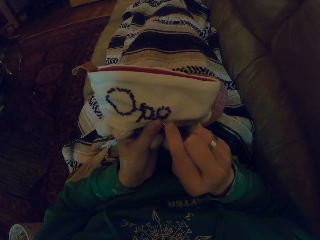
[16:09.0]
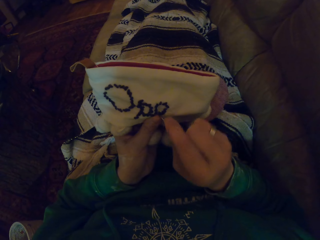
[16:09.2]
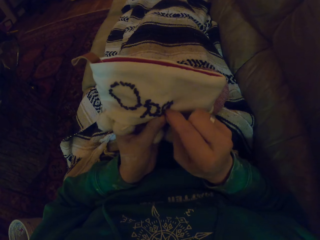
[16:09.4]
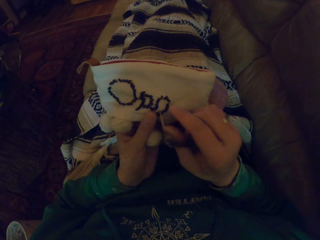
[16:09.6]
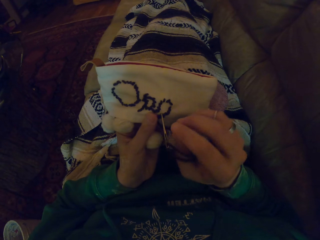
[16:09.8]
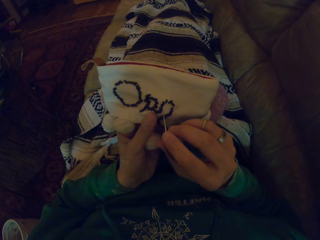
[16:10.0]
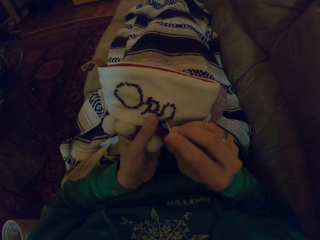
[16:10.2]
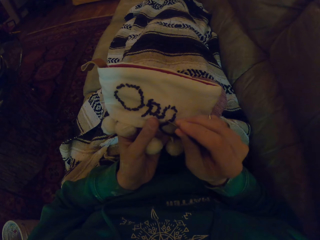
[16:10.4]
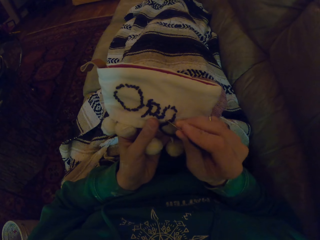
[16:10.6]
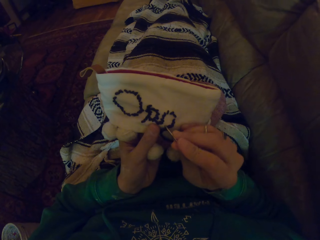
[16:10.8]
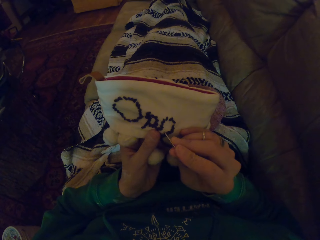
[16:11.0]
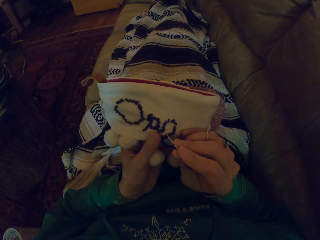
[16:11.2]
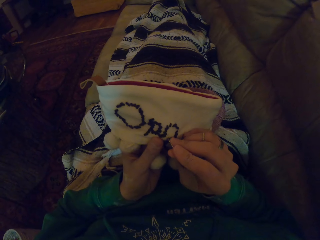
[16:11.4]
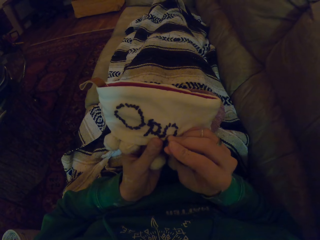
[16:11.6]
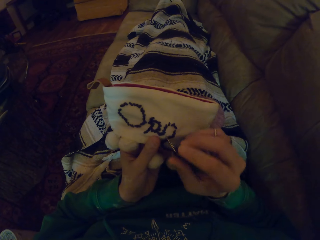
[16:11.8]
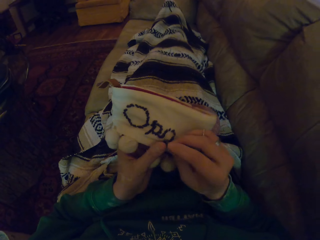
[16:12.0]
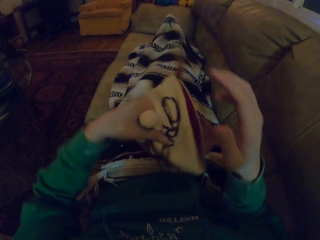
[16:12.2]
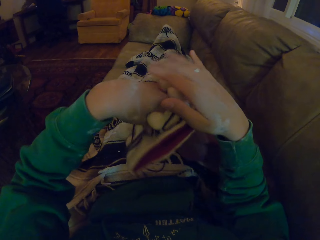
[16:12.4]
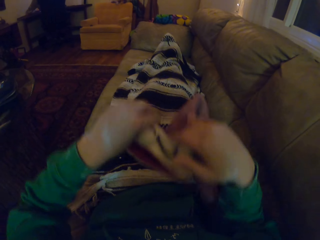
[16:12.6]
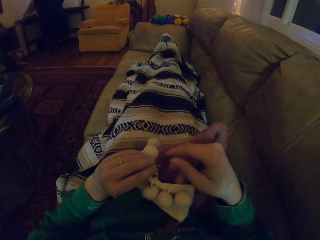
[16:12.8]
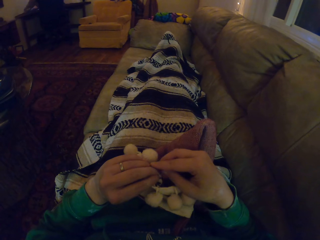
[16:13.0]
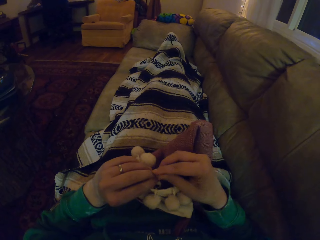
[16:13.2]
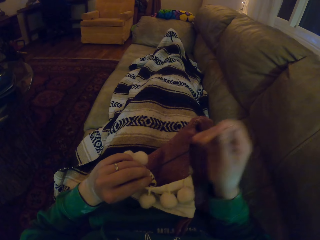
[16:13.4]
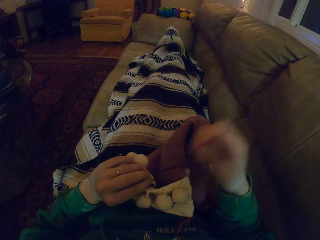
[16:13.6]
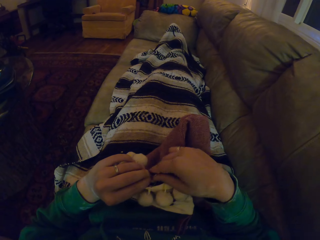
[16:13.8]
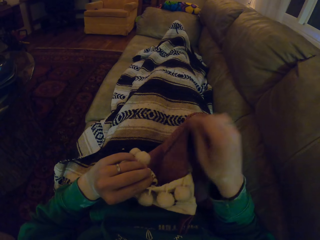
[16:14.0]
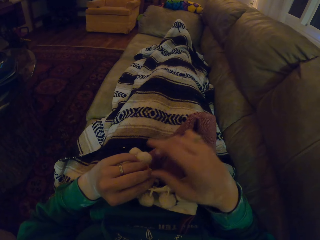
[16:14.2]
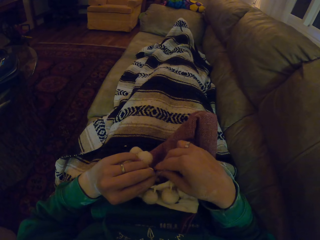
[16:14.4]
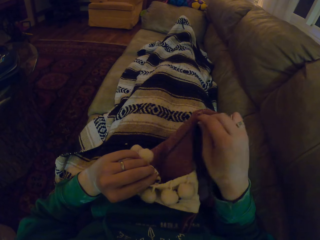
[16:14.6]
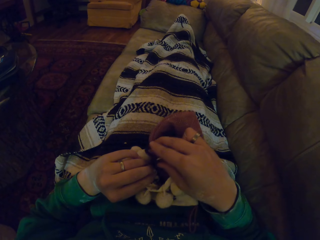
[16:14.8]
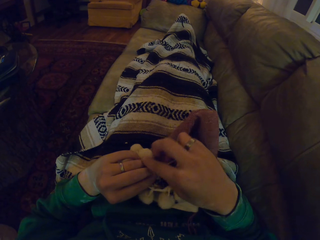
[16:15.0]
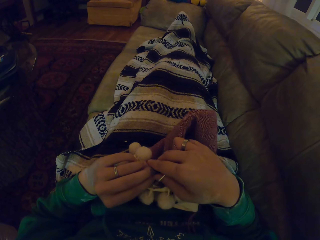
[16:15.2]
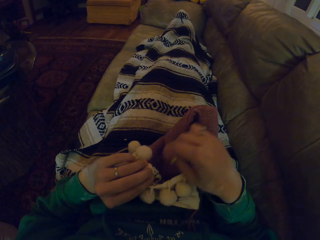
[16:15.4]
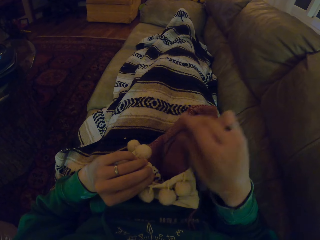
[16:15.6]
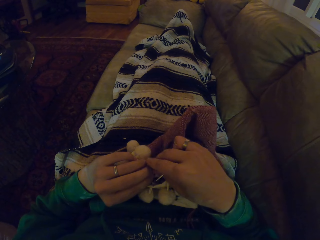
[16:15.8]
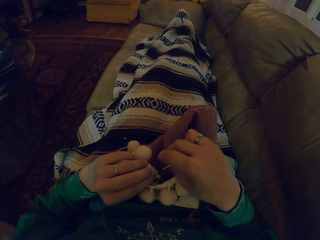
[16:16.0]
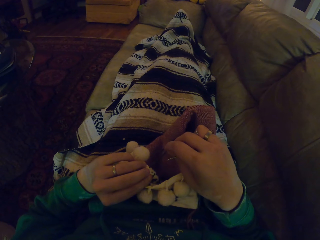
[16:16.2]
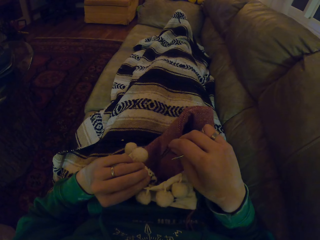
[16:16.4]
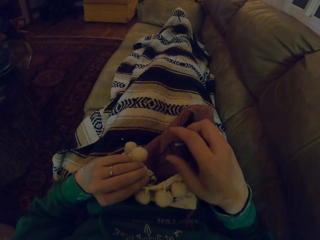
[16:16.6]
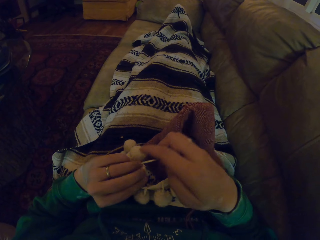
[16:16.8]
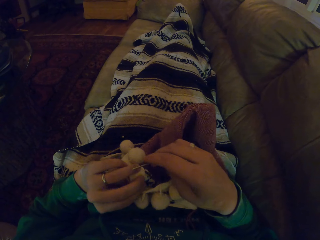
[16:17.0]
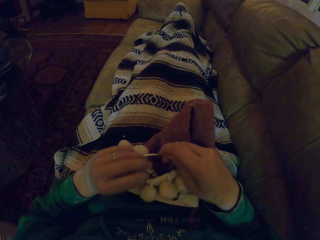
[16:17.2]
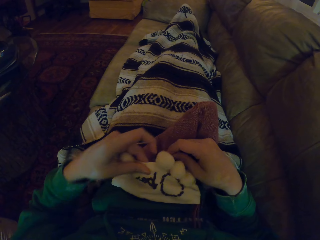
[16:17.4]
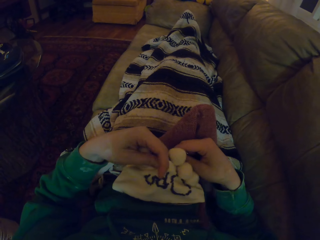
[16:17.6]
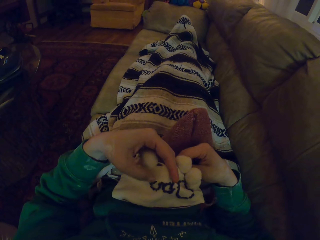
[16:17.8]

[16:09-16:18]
The camera wearer turns the garment. They pull the thread. They turn the garment.

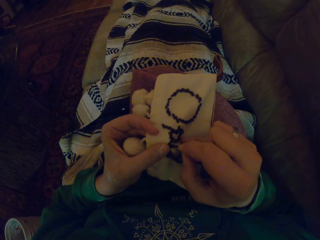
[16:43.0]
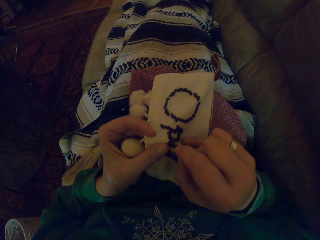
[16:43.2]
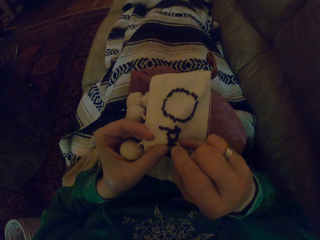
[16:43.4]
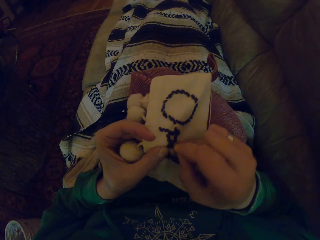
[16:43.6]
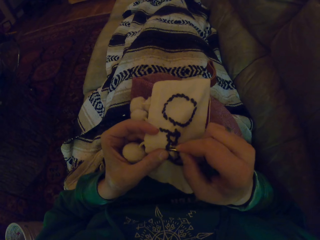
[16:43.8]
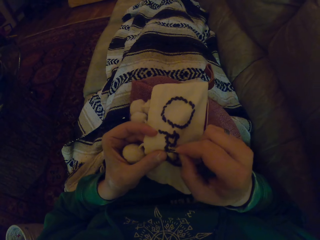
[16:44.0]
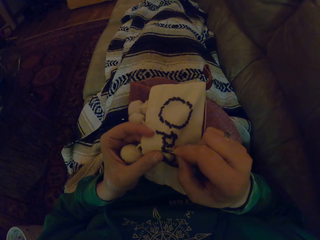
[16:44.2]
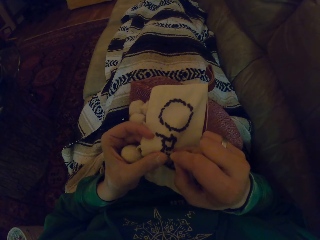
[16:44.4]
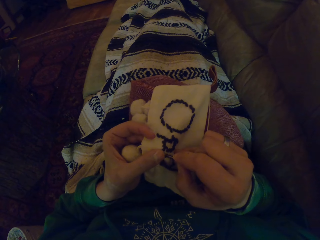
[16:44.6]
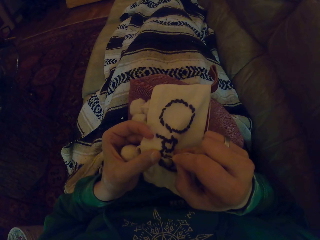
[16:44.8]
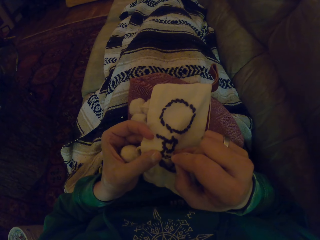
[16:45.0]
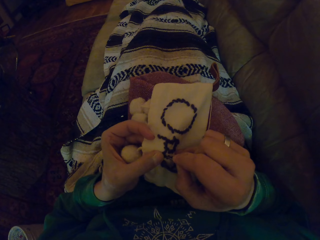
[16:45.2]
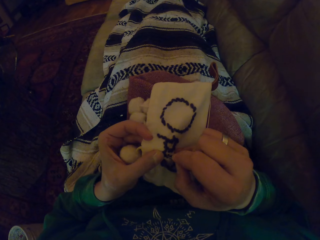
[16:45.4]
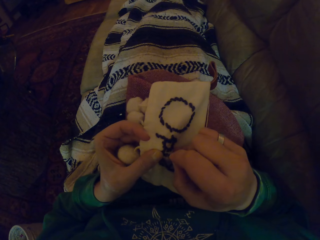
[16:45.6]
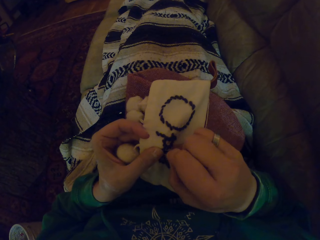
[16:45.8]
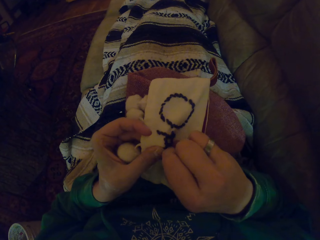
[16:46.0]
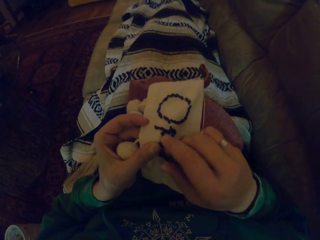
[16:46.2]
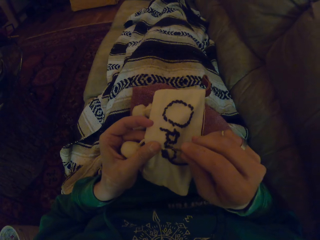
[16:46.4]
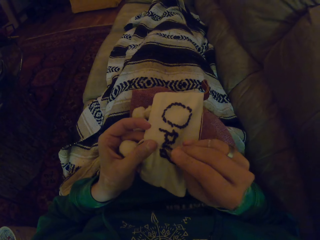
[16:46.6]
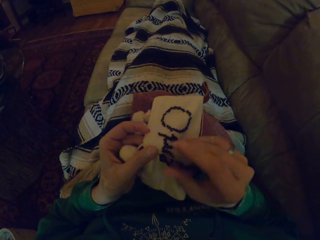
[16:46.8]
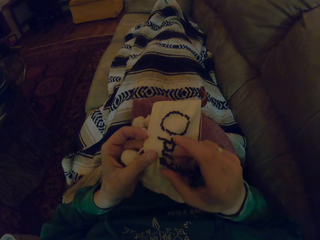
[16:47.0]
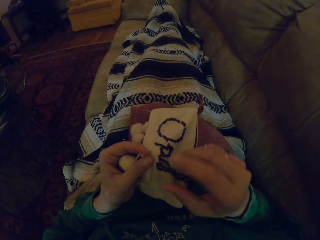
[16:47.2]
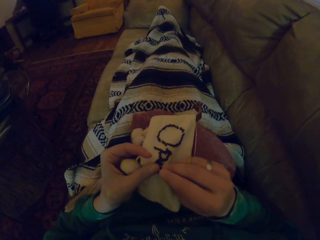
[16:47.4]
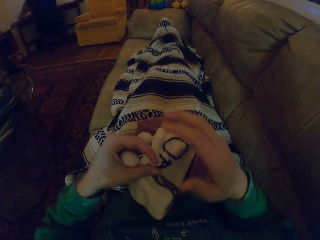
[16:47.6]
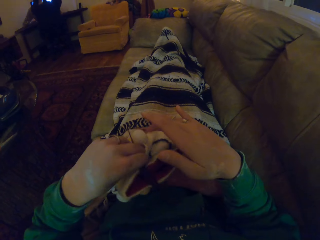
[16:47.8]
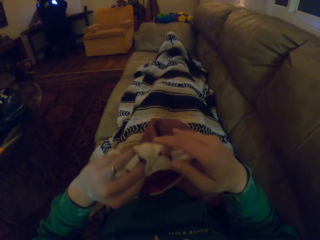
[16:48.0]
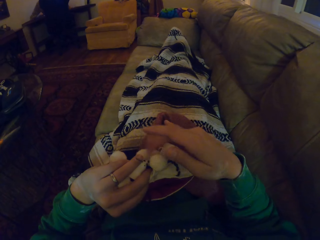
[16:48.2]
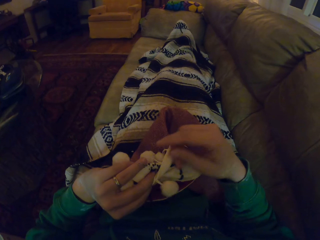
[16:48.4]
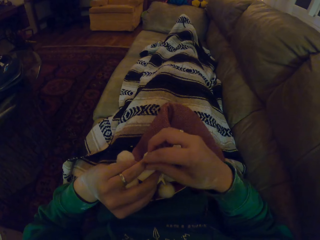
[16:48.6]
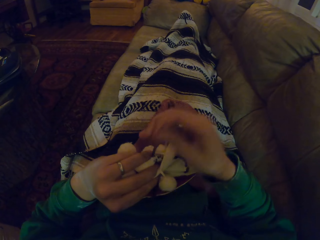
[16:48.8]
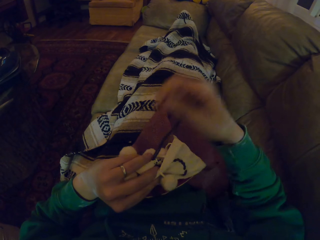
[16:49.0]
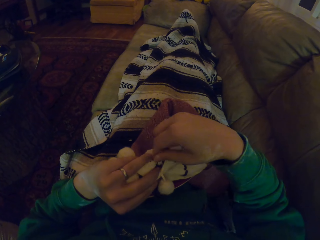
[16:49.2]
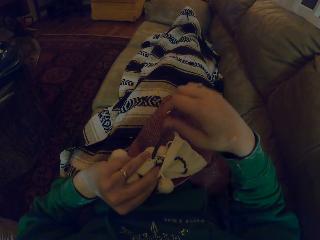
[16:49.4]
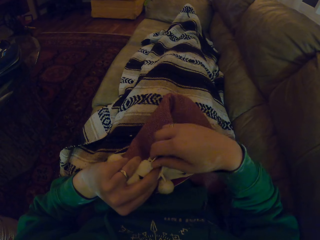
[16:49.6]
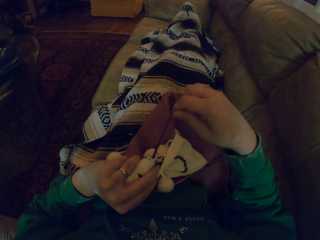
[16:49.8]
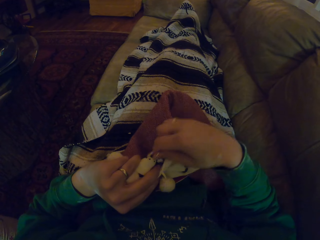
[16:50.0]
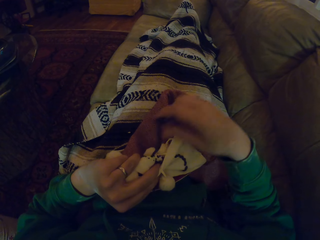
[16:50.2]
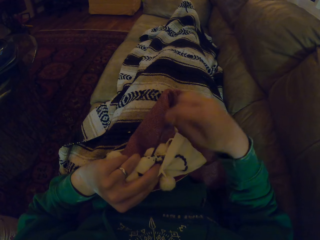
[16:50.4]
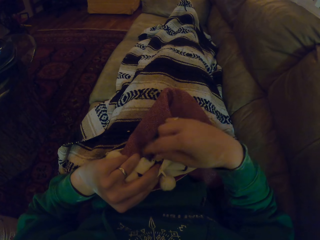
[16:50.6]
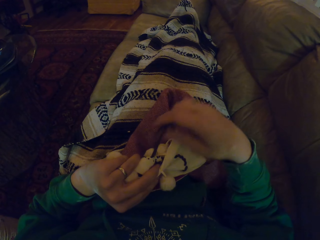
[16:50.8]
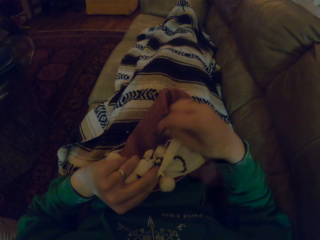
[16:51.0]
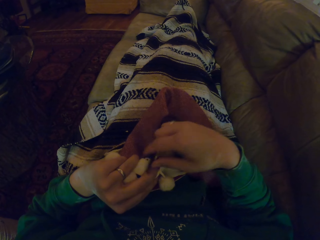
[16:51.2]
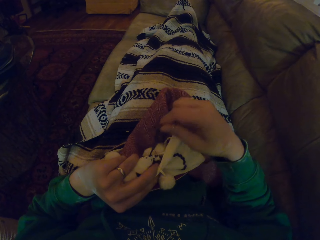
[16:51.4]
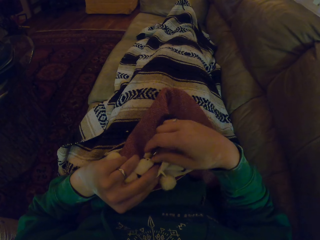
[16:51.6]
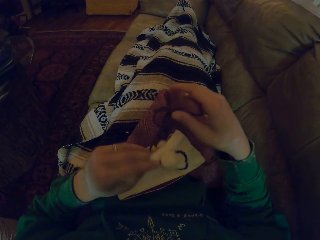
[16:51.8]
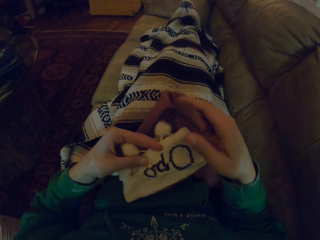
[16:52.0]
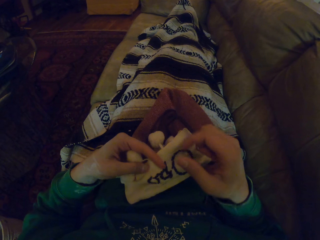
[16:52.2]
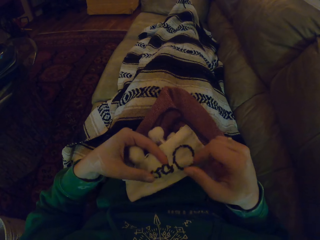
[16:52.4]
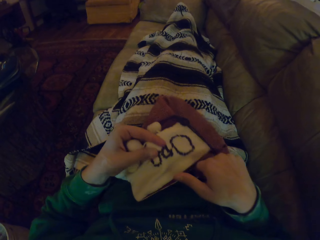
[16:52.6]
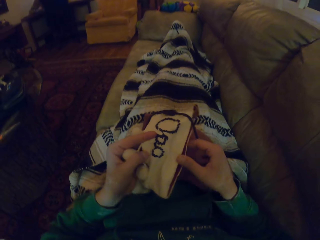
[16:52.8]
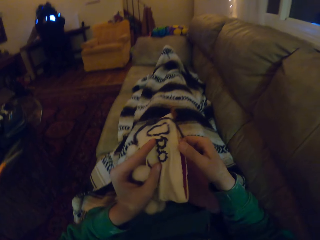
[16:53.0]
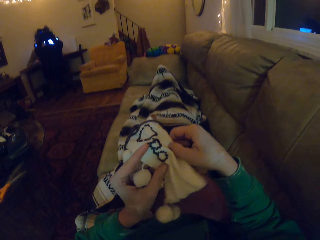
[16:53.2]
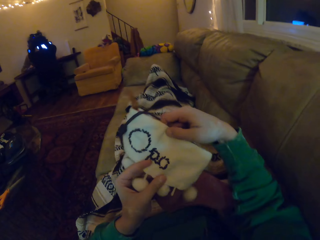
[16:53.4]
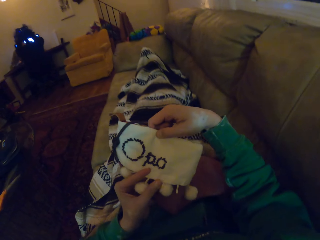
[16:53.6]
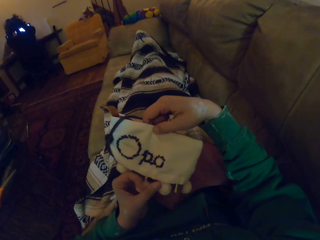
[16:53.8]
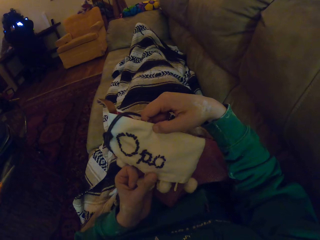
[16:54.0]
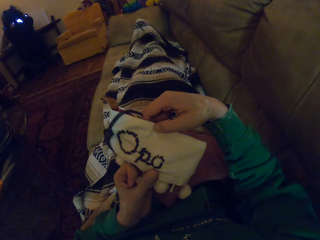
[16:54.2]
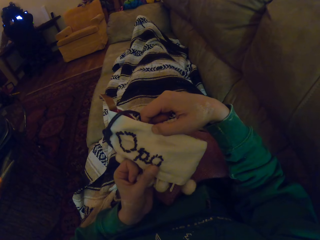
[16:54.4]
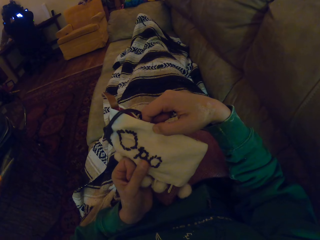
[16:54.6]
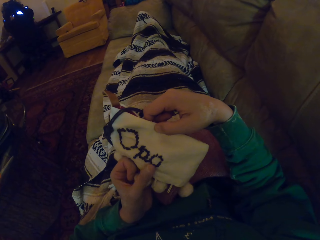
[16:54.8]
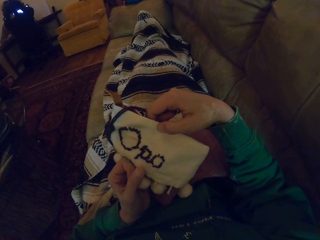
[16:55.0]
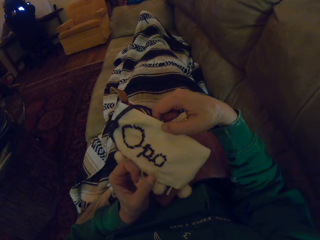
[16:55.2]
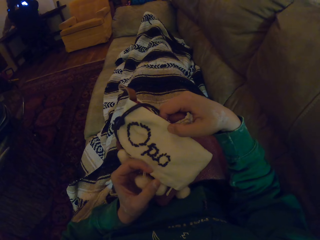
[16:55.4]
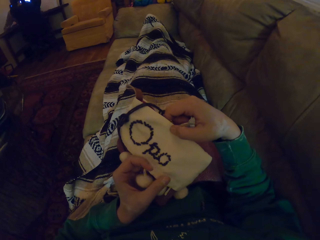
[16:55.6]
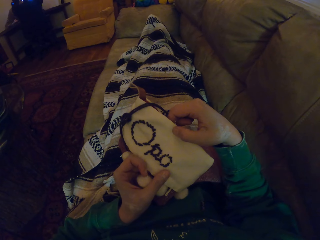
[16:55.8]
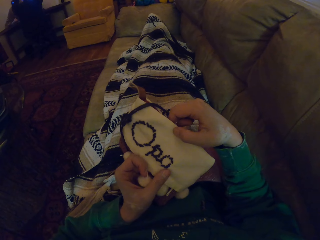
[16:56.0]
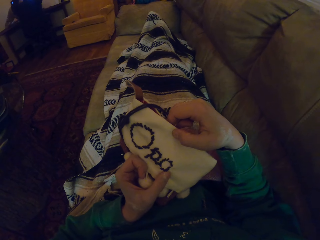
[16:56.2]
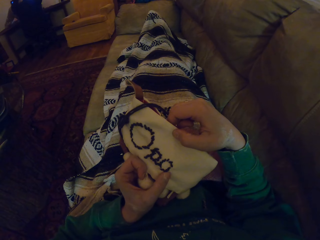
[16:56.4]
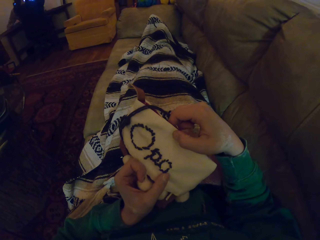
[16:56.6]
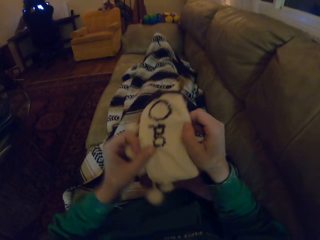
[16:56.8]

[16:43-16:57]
The camera wearer knits the garment. They turn the garment. They pull the thread. They turn the garment. They stare at the garment.
